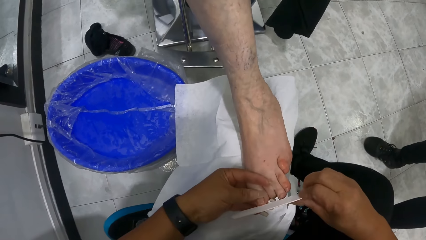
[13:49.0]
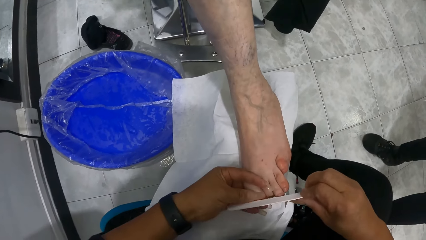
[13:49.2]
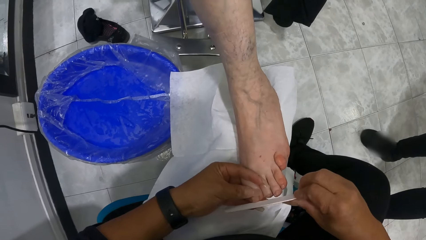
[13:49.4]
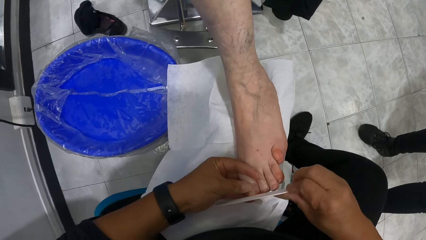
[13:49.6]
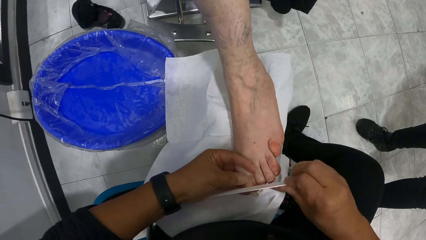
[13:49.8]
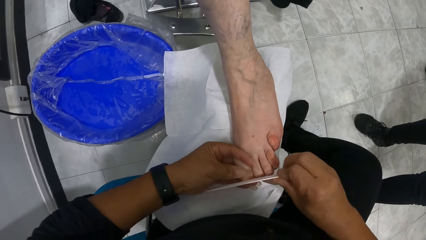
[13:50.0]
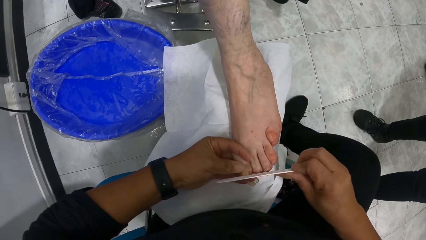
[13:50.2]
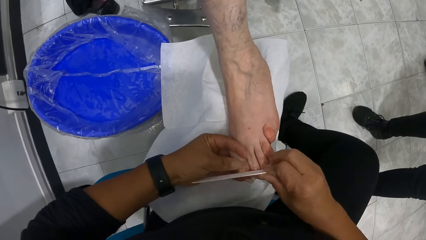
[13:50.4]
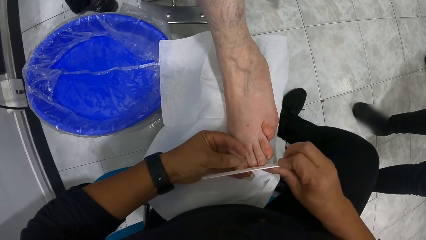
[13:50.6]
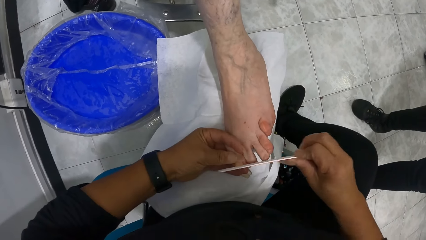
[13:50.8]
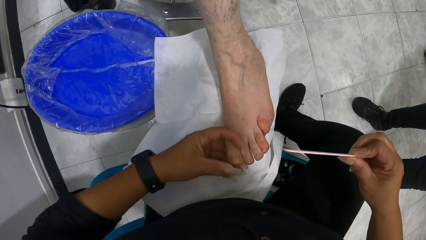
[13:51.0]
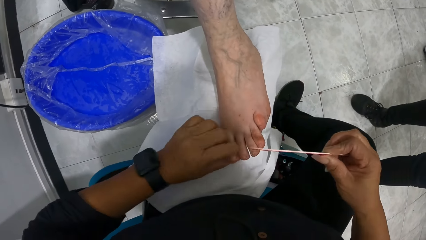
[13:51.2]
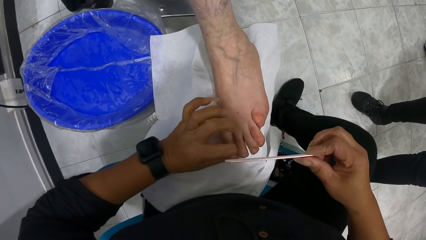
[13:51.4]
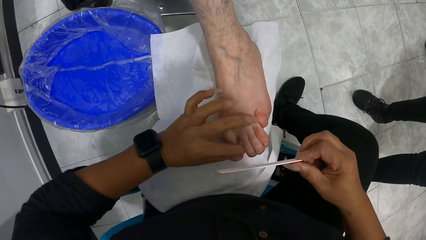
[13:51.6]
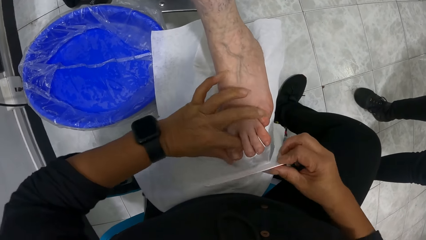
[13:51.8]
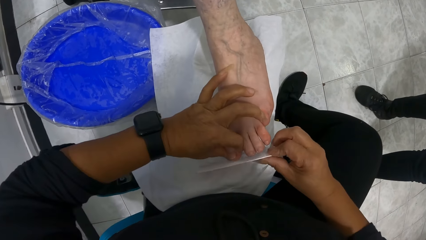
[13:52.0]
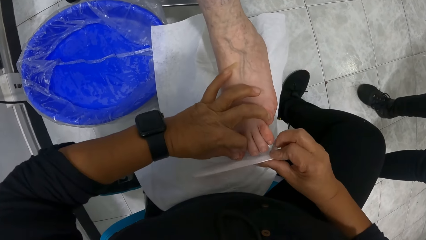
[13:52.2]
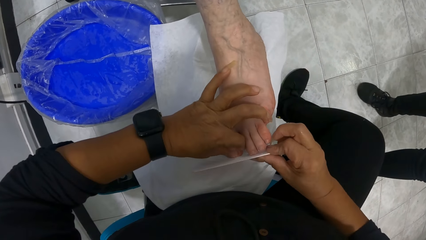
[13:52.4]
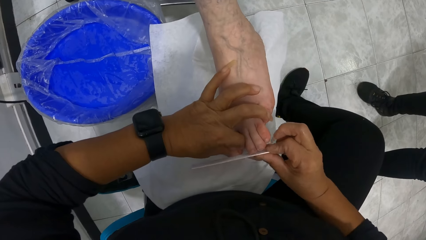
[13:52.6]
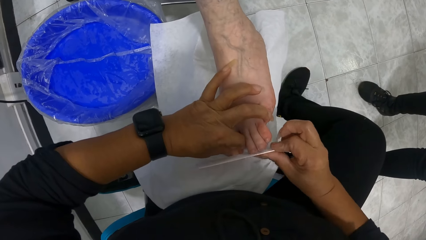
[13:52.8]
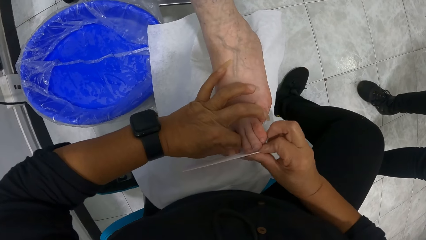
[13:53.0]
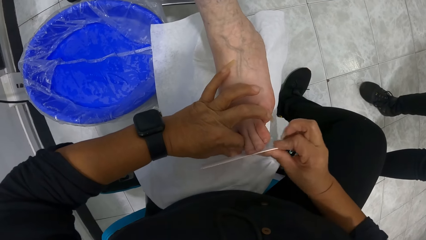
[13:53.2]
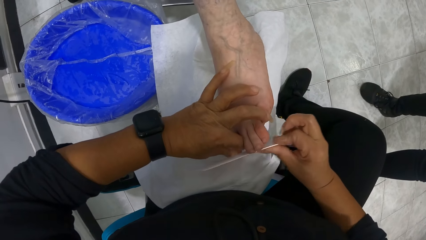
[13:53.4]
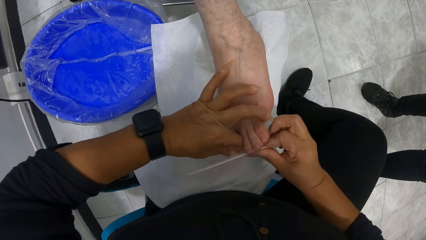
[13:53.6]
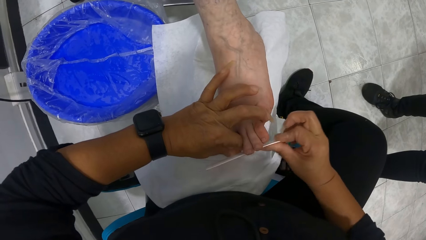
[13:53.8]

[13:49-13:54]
The camera wearer files the toe with the nail file with her right hand.

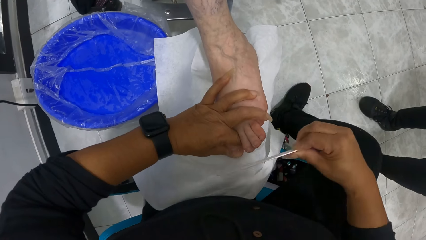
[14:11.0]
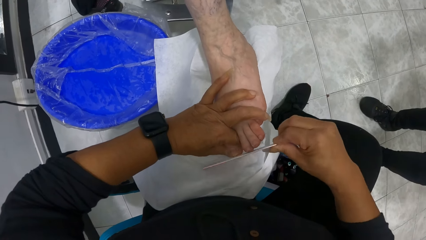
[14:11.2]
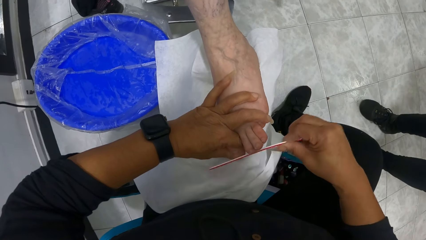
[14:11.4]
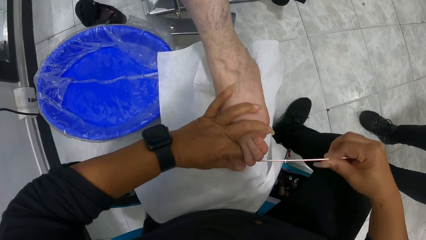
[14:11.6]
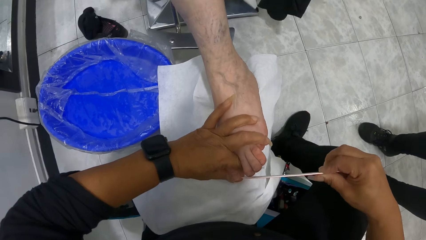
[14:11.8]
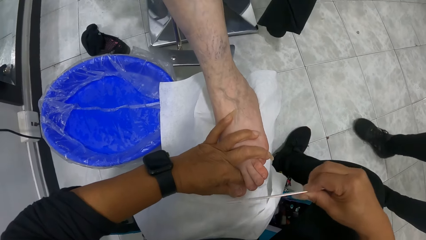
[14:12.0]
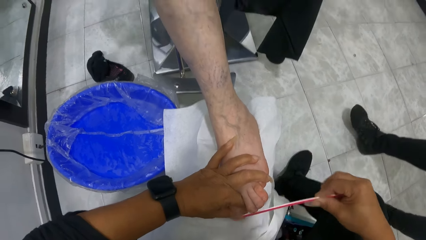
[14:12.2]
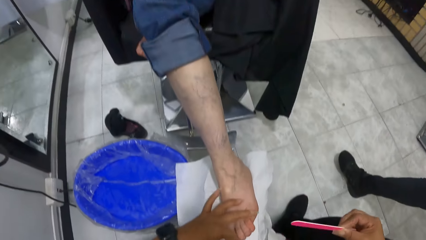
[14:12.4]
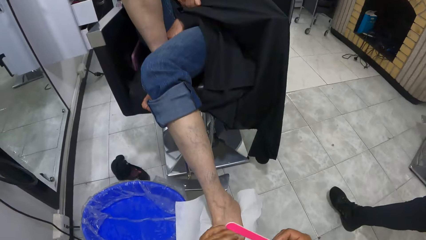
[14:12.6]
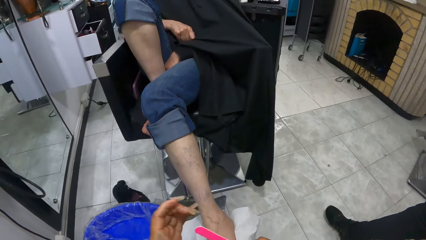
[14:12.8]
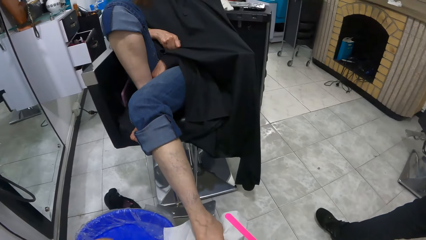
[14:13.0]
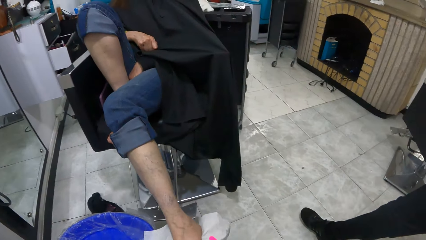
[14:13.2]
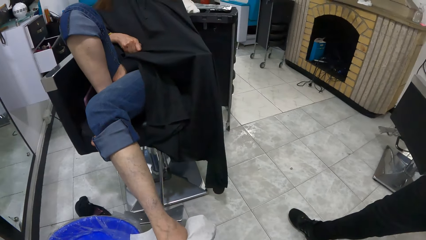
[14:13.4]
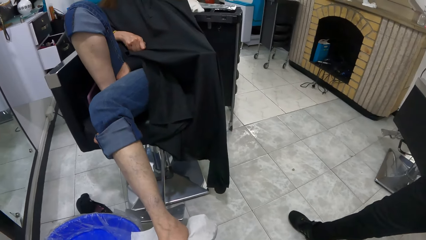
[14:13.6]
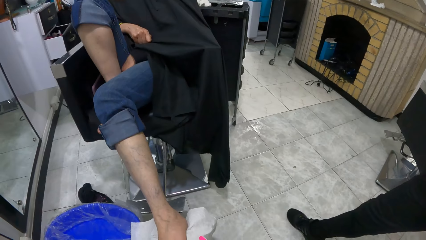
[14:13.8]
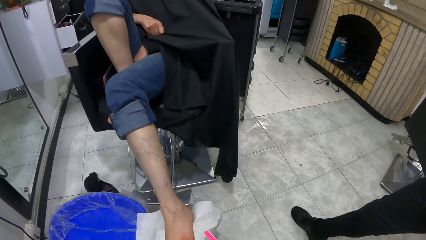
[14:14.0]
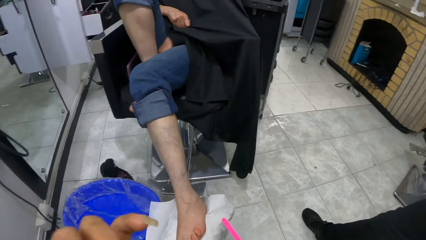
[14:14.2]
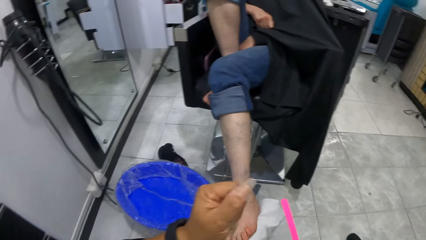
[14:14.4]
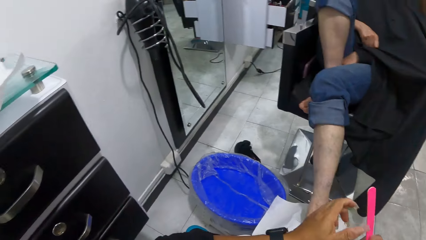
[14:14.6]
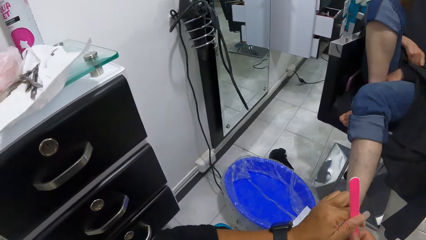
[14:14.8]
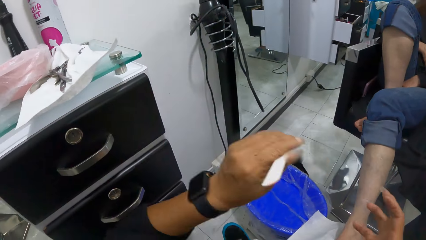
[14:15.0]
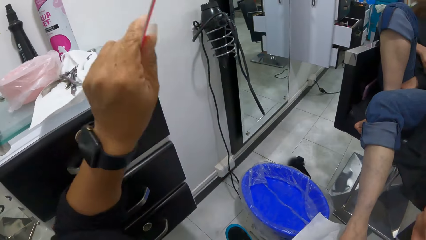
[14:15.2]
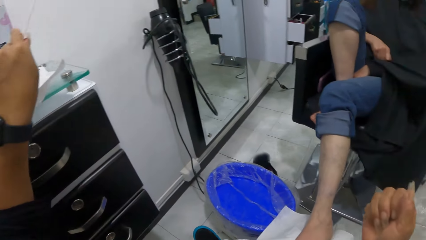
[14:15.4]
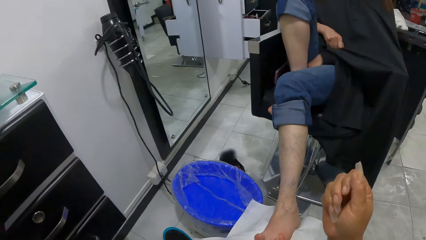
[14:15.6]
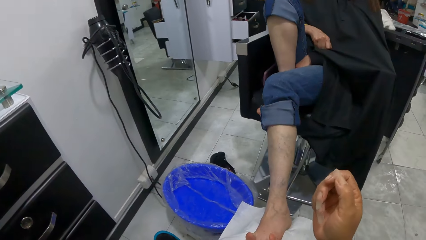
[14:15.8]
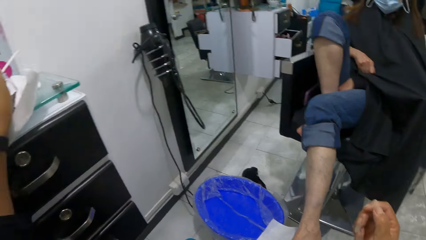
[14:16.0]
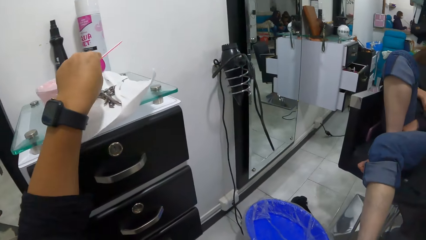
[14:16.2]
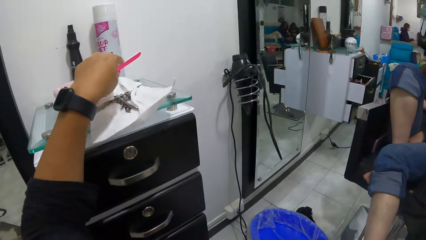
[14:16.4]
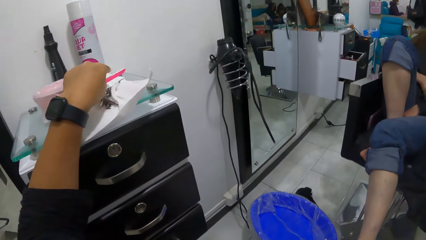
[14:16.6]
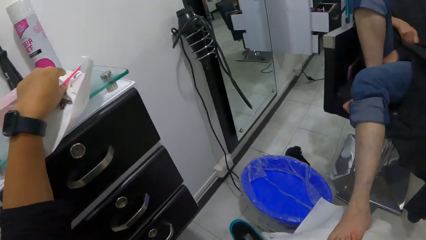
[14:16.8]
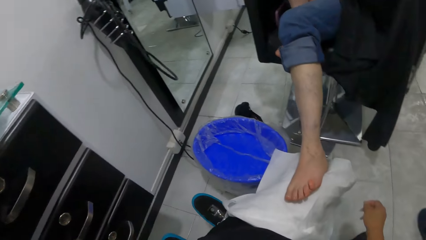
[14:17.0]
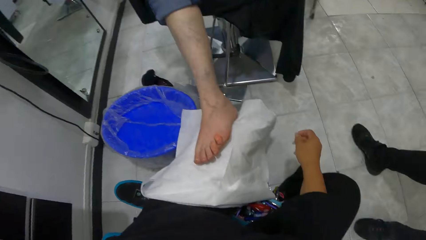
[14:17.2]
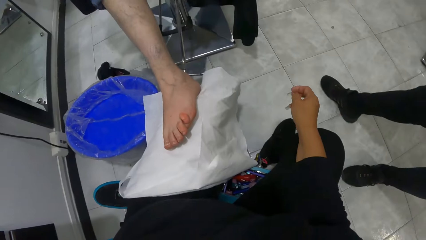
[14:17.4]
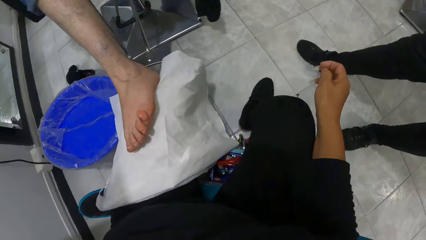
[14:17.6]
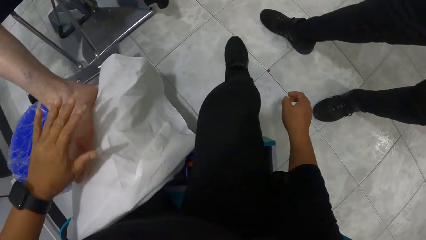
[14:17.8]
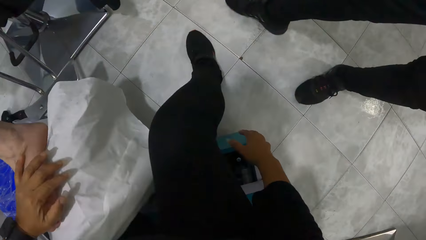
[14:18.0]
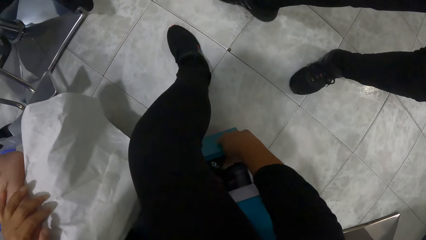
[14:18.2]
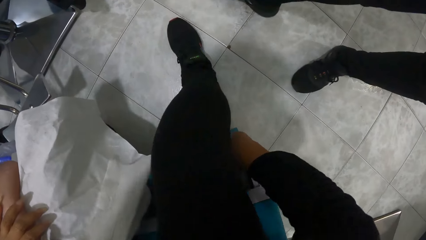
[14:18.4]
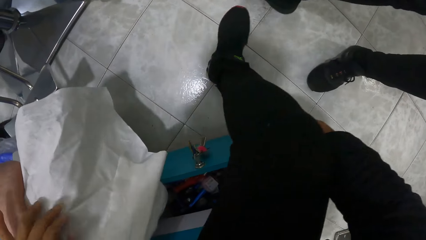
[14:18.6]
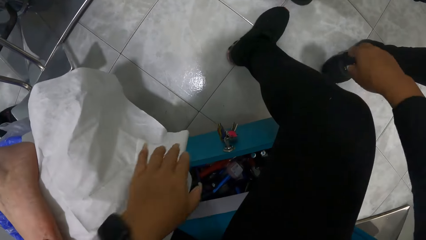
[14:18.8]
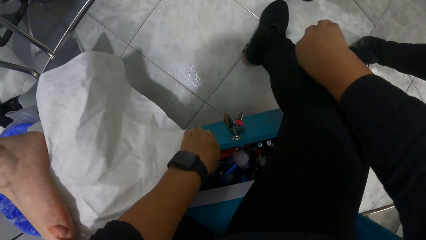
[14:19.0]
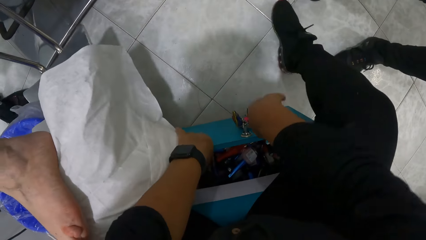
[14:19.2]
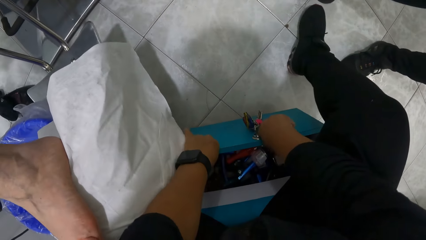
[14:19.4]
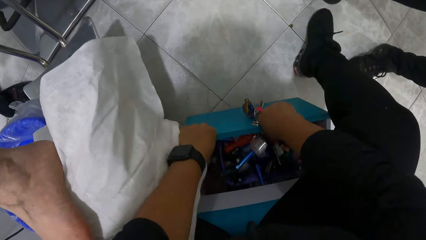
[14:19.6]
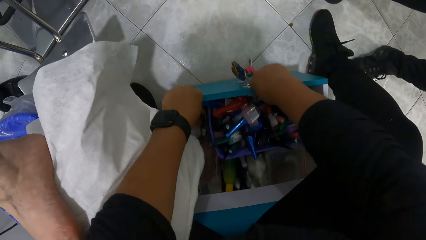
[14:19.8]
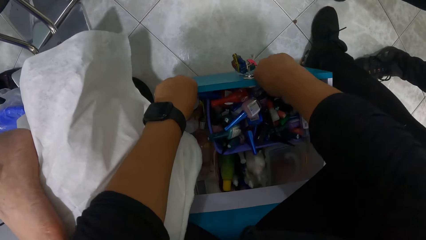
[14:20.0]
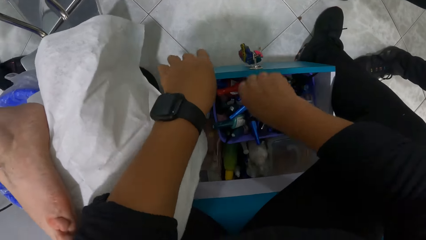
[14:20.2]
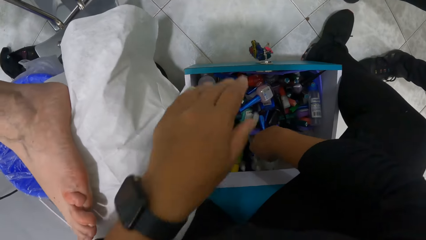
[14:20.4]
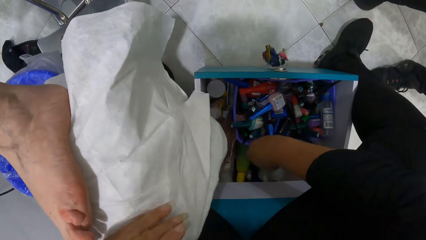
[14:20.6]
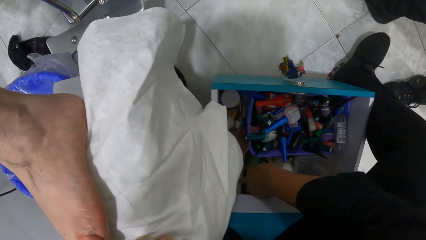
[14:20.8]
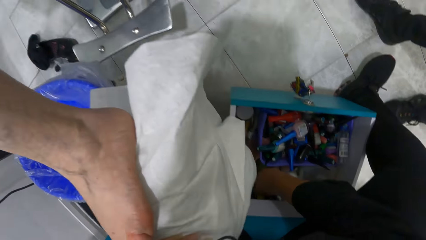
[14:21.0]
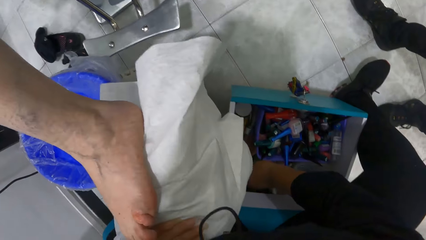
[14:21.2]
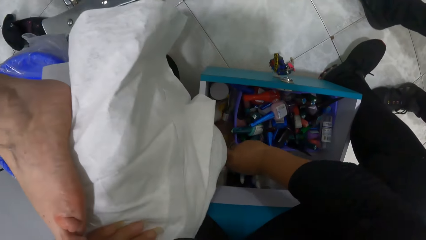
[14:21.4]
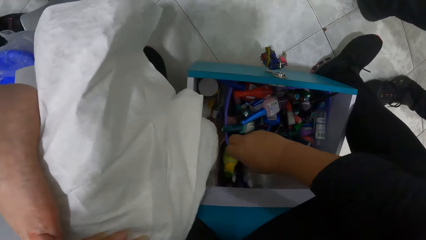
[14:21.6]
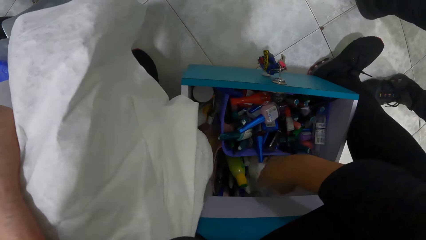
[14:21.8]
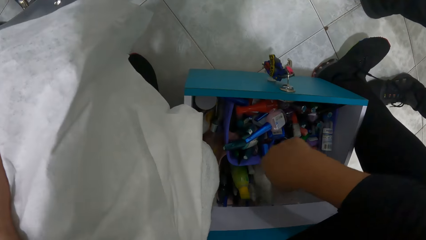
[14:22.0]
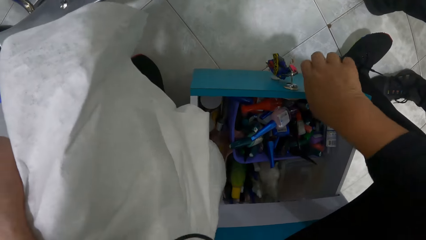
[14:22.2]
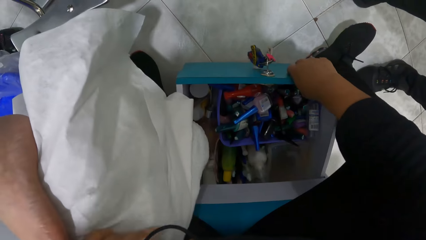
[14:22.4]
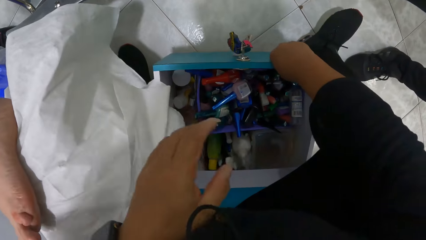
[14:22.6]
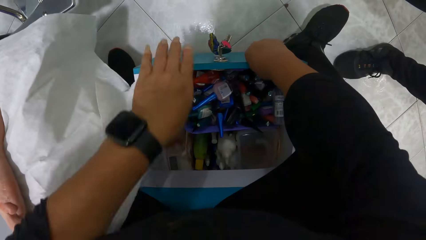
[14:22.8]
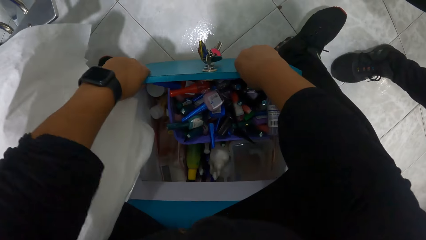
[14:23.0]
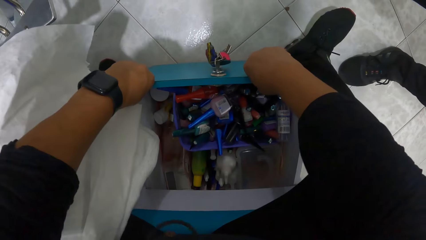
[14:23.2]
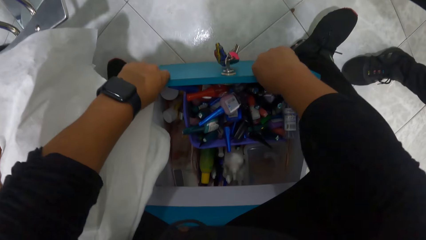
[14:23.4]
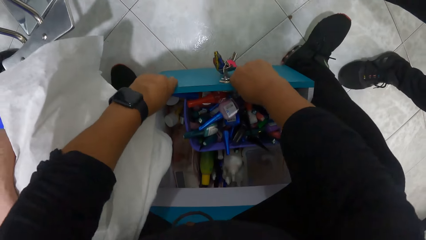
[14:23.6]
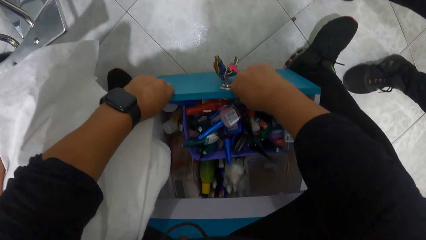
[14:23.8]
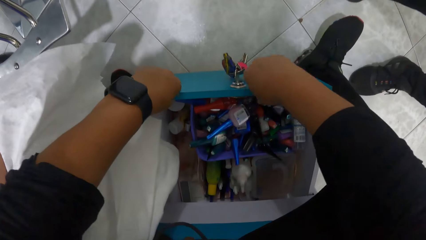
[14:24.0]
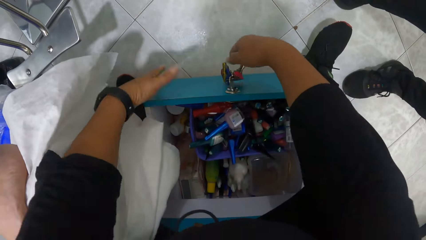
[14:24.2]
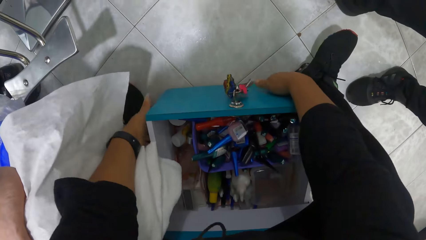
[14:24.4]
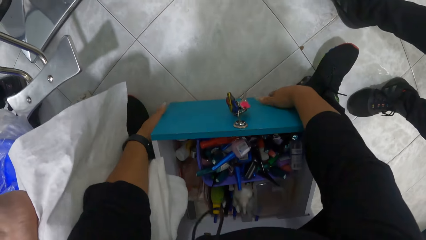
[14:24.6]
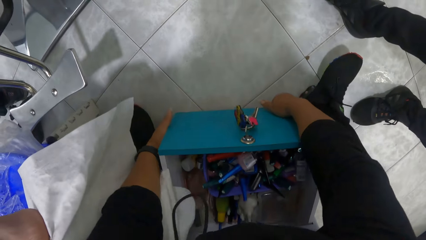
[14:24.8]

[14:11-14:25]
The camera wearer lifts both hands from the left foot of the woman. She looks around. She transfers the nail file from her right hand to her left hand. She drops the nail file on a cabinet with her left hand. She places her left hand on the left foot of the woman. She holds a drawer with her right hand. She lifts her right hand from the drawer. She places her left hand on the drawer. She places her right hand on the drawer. She pulls out the drawer with both hands. She lifts both hands from the drawer. She moves a nail polish in the drawer with her right hand. She touches a nail polish bottle in the drawer with her right hand. She places her right hand on the drawer. She pulls out the drawer with both hands.
